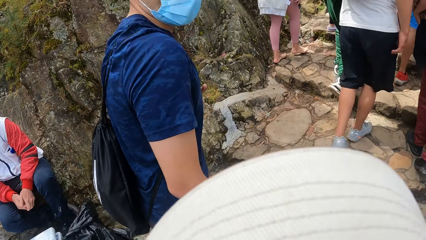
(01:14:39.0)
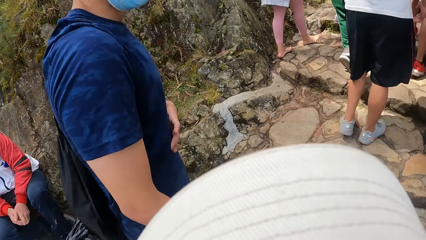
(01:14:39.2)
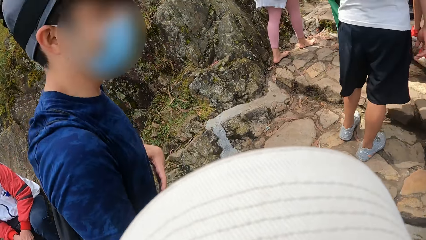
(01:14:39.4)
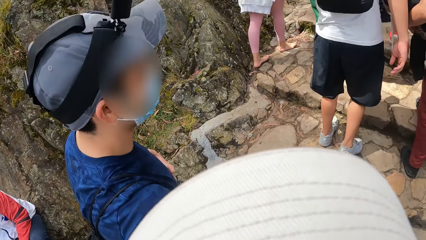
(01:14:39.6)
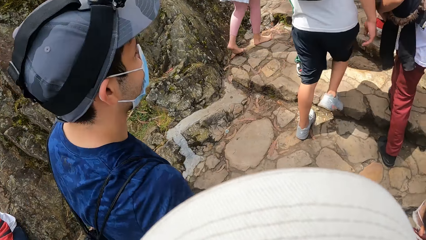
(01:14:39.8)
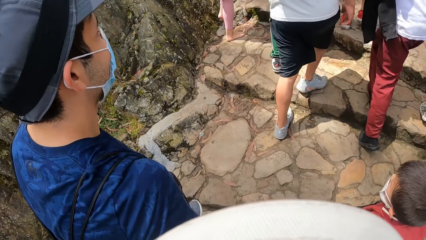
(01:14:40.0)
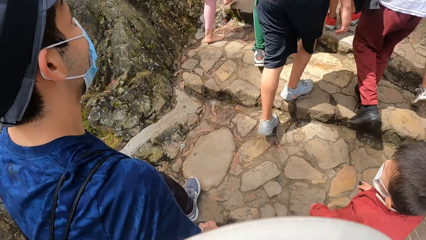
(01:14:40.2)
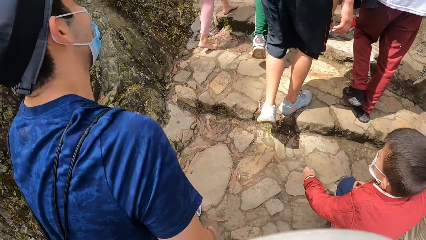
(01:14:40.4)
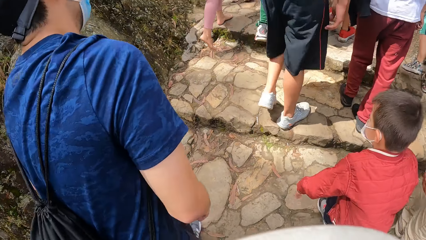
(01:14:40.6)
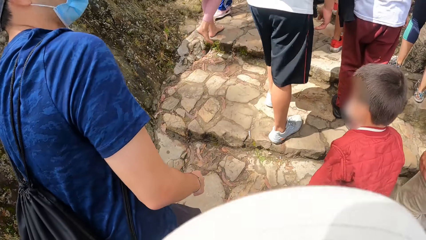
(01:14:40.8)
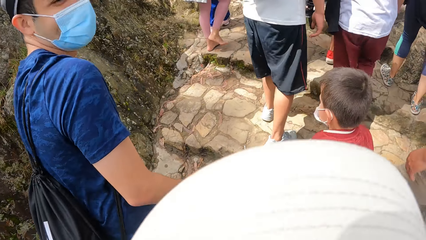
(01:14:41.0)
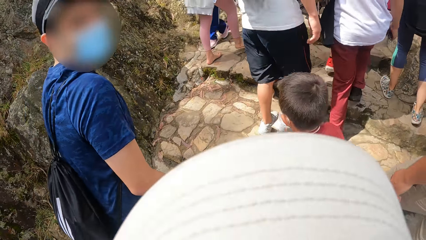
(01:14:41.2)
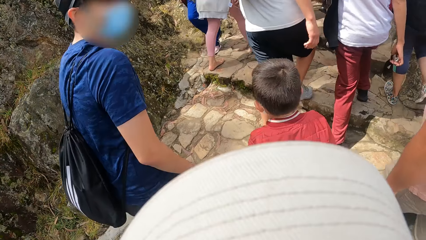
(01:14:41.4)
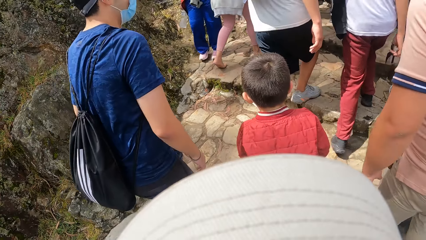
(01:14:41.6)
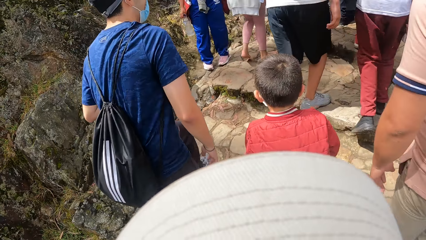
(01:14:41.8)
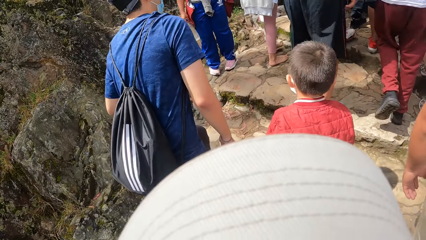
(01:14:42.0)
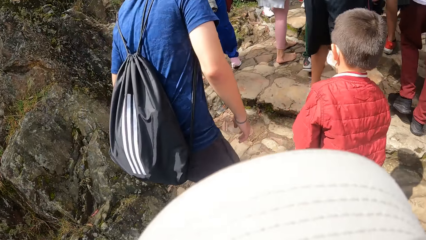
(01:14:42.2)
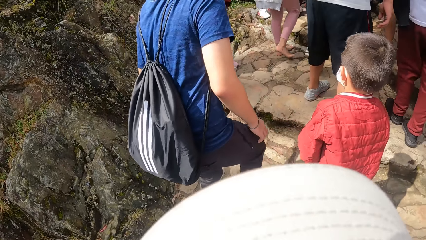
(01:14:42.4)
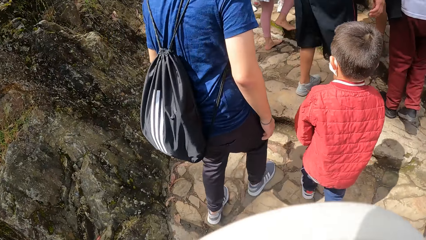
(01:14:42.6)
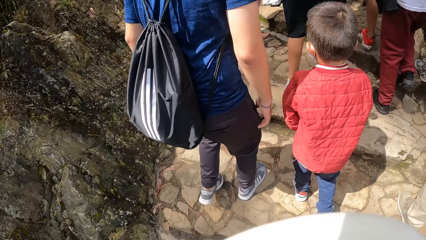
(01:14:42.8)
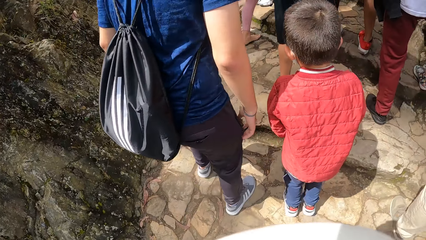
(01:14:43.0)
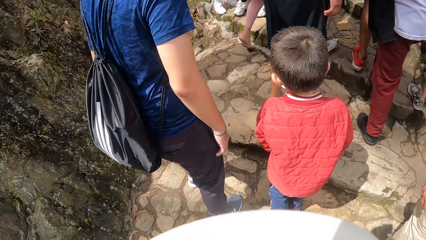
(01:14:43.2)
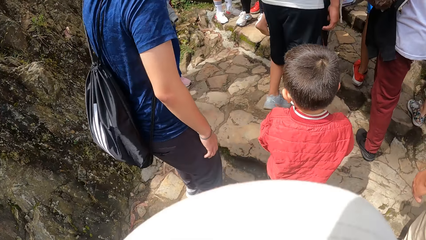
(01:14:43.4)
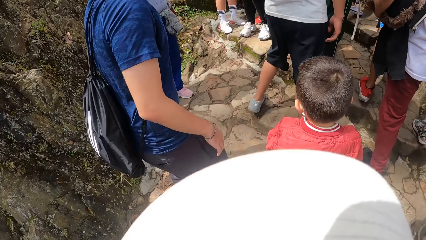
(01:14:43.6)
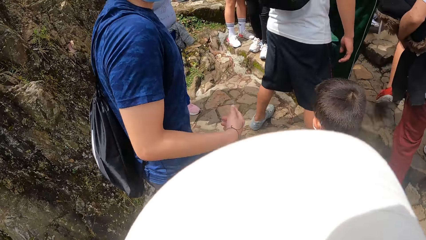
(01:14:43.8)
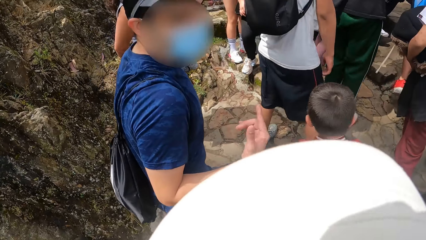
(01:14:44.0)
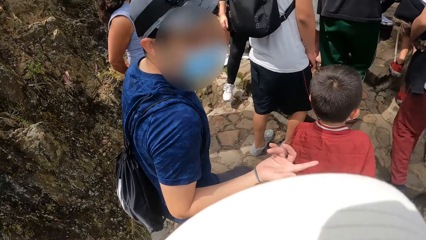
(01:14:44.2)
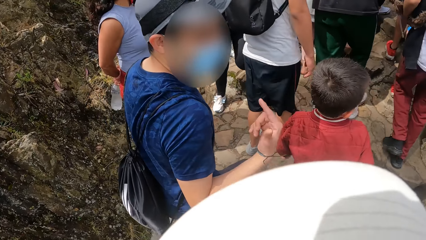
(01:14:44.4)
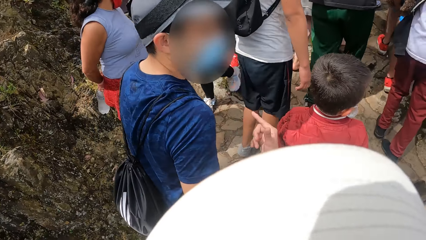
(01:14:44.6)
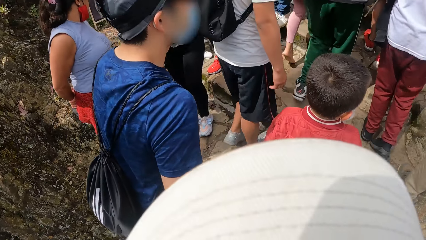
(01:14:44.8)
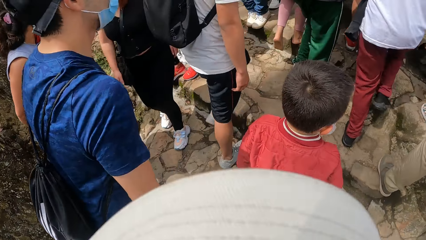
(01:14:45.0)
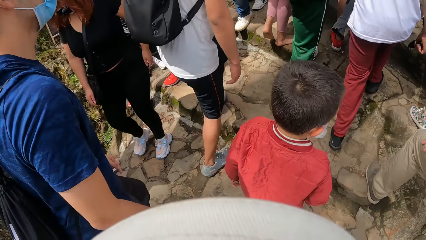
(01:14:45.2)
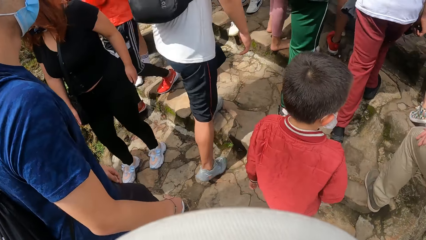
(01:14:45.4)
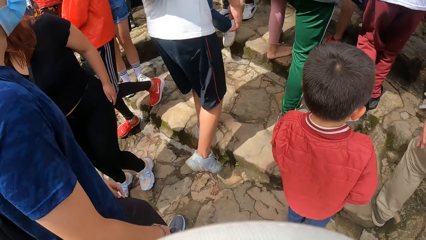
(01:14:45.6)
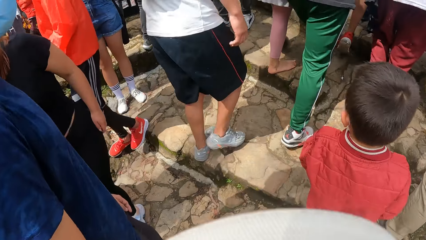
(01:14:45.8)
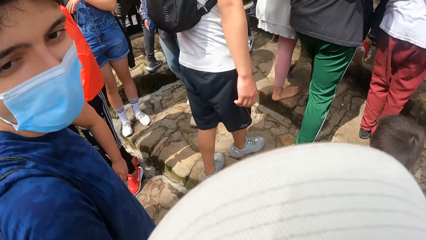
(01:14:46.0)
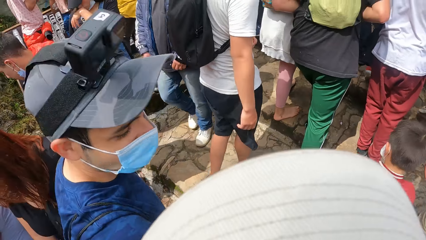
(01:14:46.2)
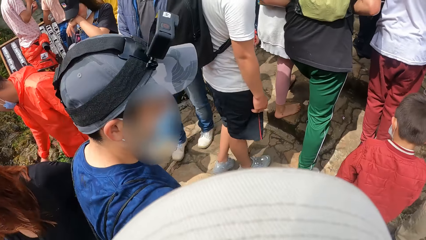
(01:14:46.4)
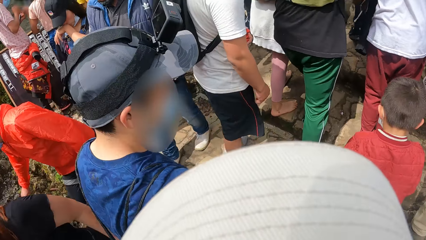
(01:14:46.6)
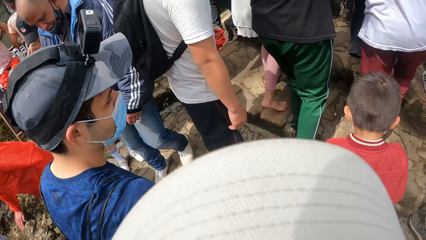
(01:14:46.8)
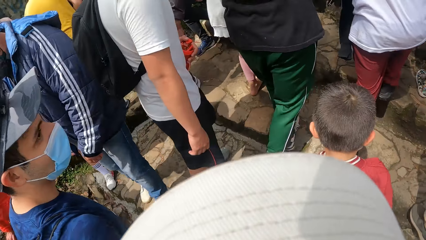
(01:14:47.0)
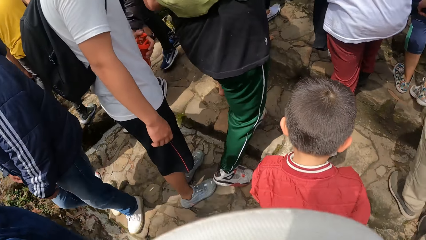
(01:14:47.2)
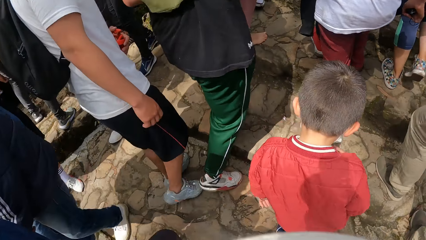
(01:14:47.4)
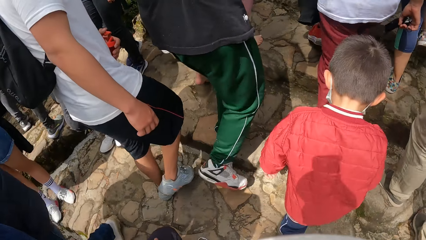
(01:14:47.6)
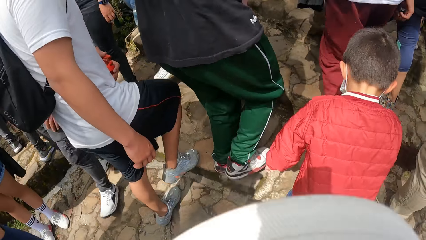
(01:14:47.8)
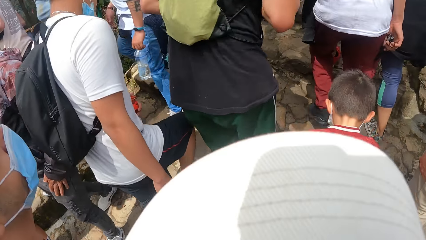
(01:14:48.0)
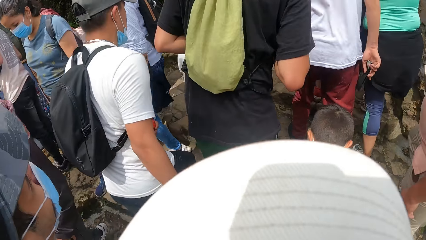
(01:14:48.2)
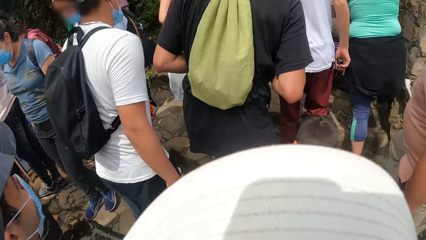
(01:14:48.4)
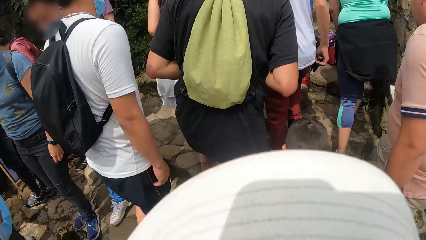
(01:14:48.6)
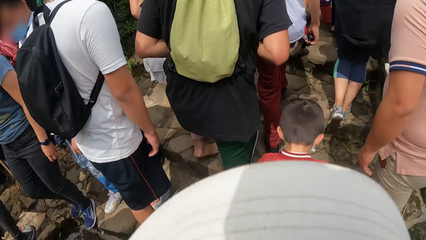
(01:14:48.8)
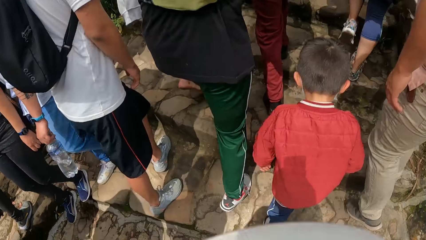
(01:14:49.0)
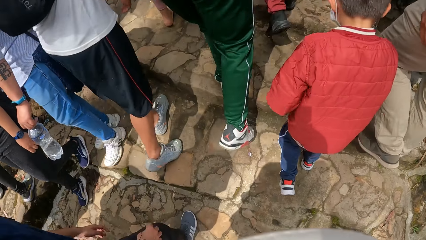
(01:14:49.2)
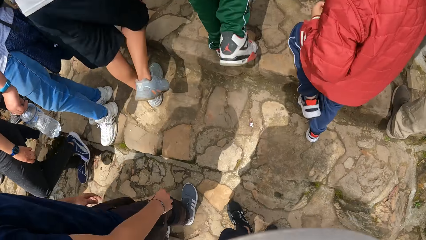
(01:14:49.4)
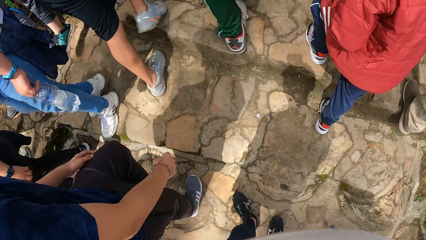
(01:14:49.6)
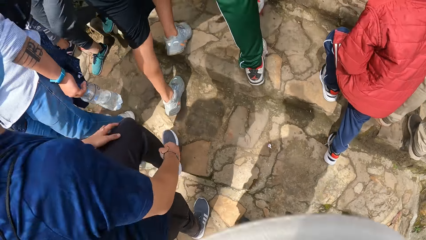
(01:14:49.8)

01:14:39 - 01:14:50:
A man interacts with the camera wearer. The camera wearer climbs the stairs and looks at the man. The man speaks to the camera wearer.

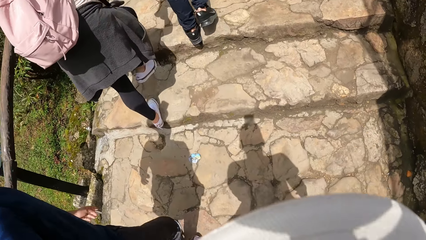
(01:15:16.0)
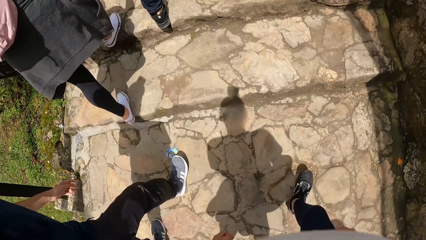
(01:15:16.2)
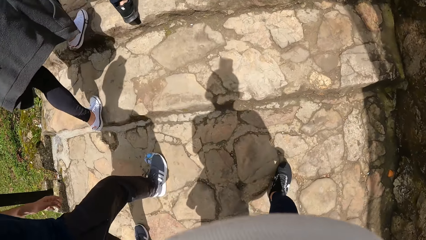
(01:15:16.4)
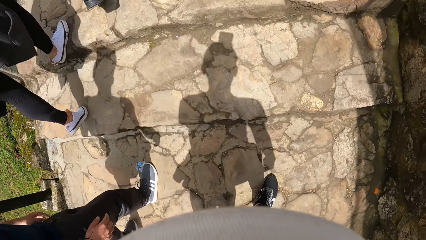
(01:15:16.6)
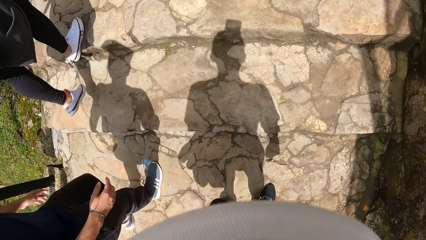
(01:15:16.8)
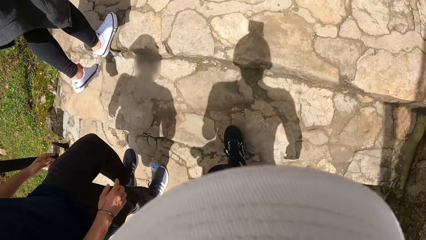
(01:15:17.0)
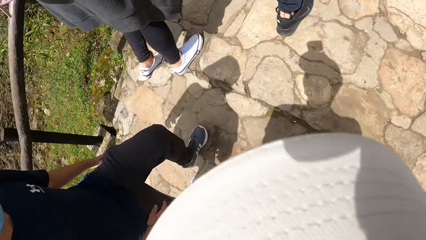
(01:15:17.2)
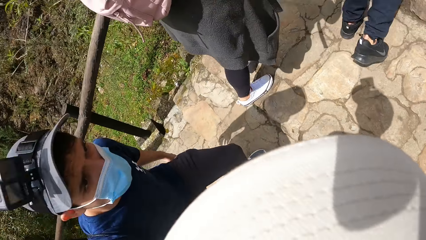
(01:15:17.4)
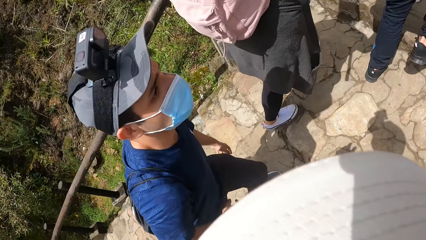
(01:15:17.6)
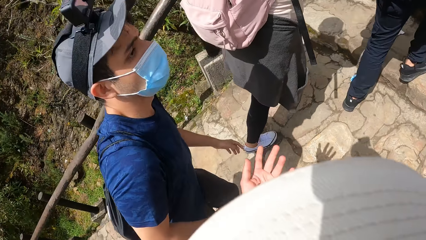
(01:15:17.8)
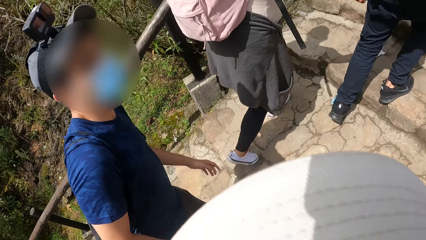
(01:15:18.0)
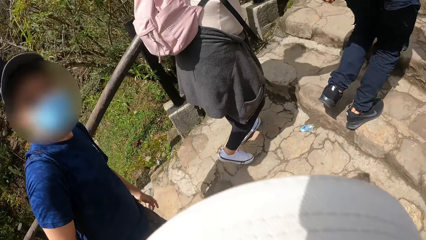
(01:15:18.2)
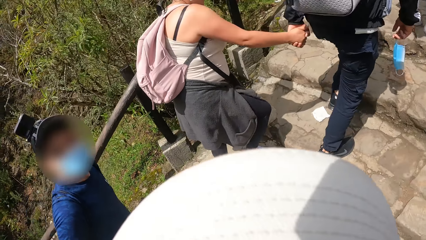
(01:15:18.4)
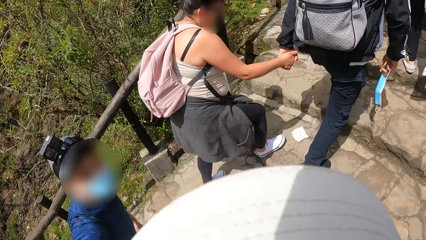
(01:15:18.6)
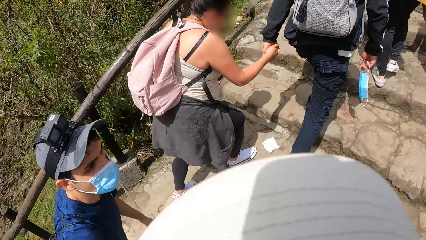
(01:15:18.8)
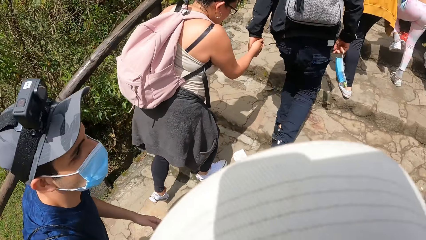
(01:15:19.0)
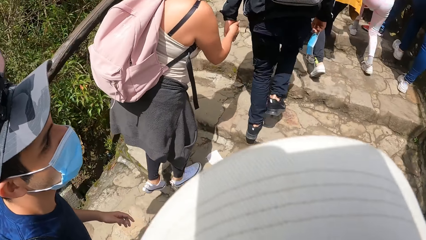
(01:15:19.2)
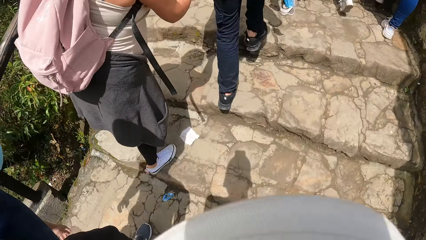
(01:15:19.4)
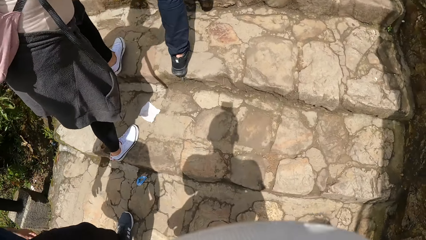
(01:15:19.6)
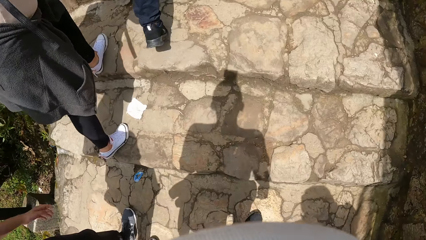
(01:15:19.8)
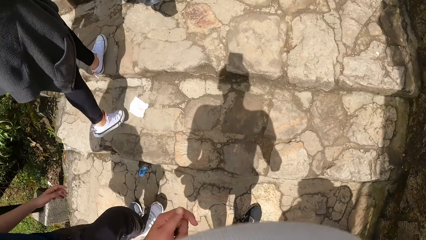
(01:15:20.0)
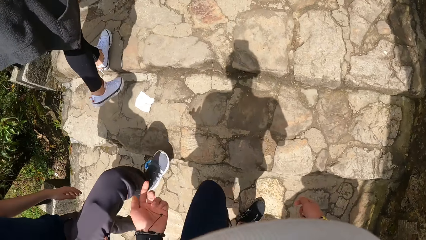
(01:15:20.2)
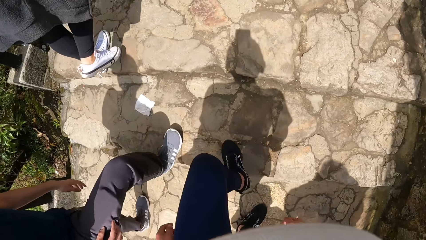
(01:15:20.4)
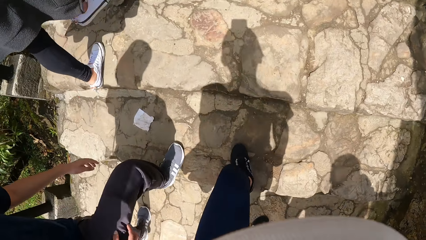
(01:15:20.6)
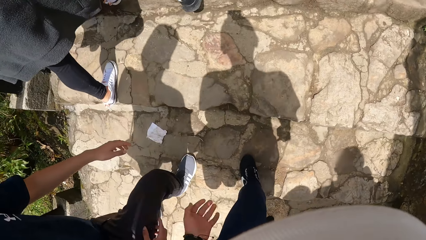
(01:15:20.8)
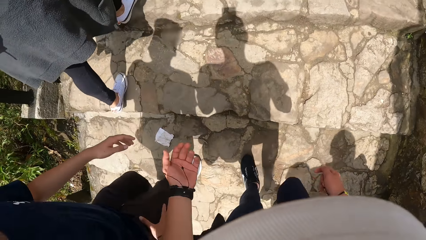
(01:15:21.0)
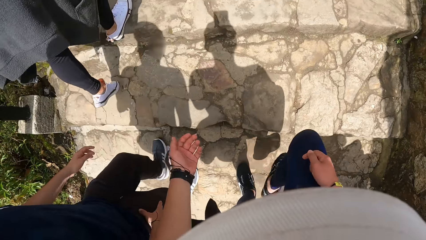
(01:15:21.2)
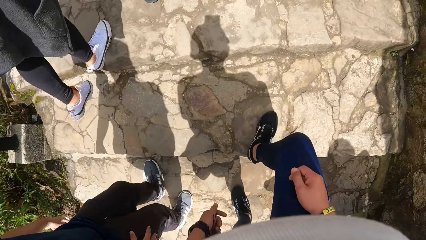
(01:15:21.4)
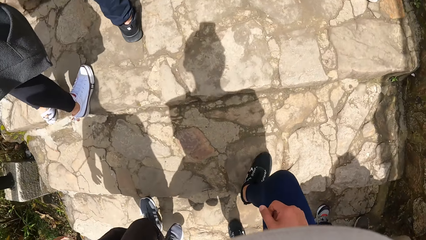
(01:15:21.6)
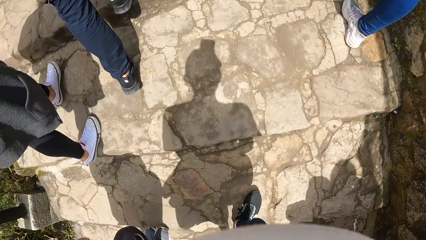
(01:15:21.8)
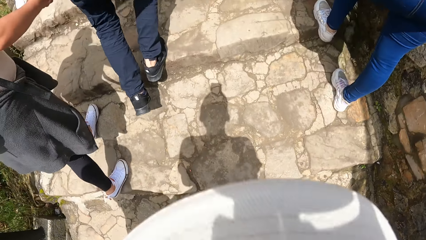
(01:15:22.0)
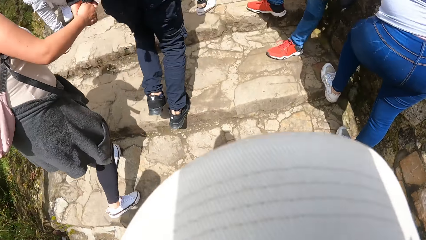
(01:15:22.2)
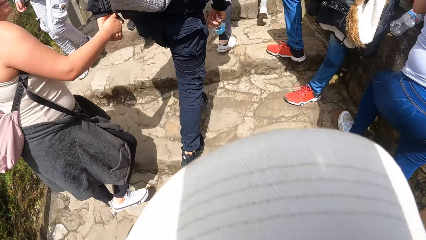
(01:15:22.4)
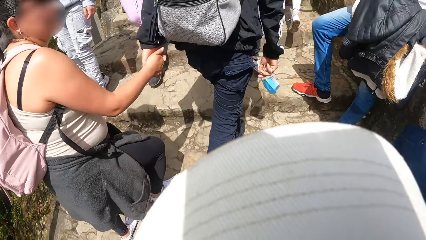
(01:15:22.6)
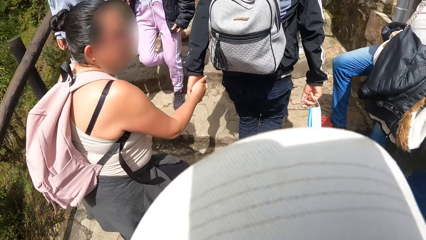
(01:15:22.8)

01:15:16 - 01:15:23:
The camera wearer climbs the stairs. A man speaks to the camera wearer. The camera wearer looks at the man.
